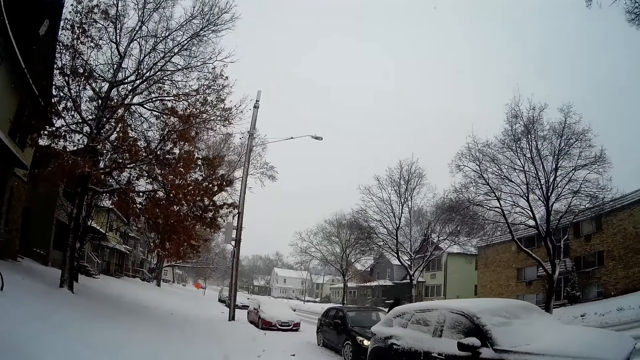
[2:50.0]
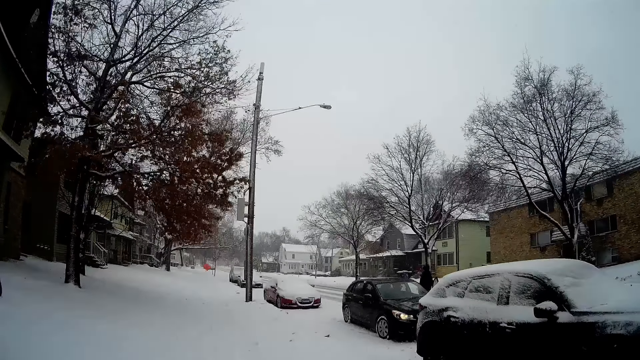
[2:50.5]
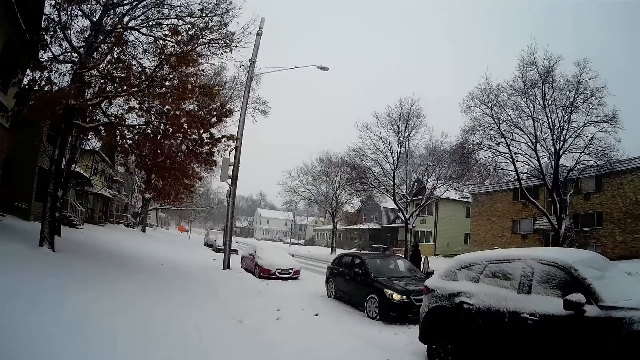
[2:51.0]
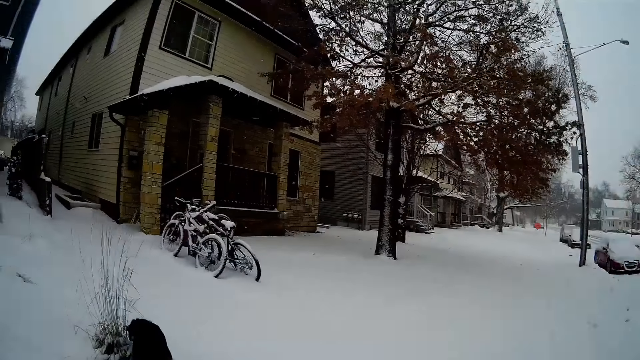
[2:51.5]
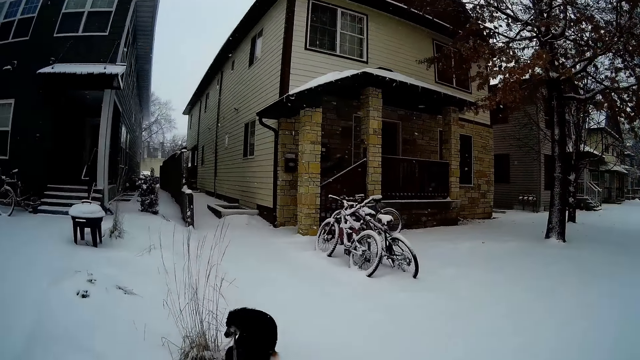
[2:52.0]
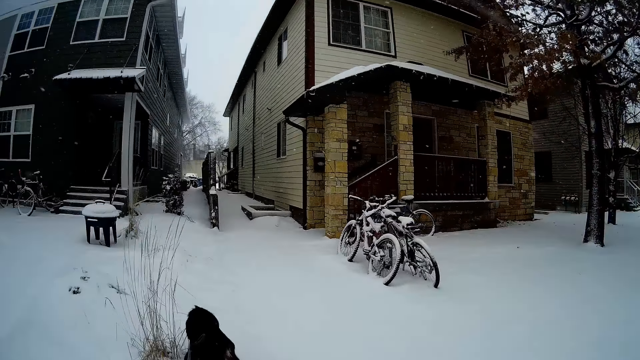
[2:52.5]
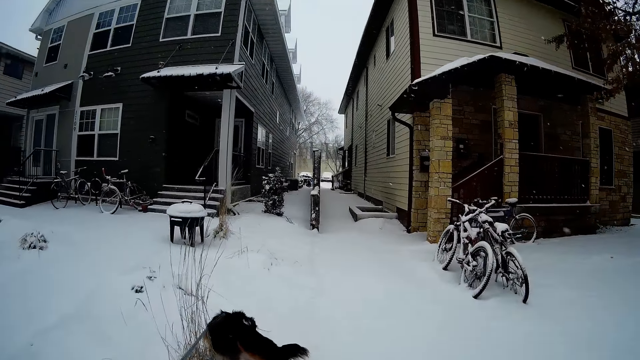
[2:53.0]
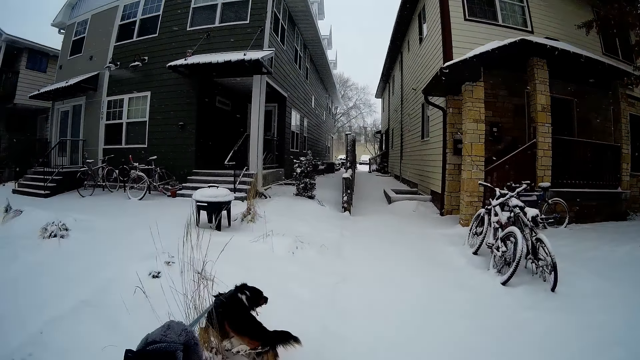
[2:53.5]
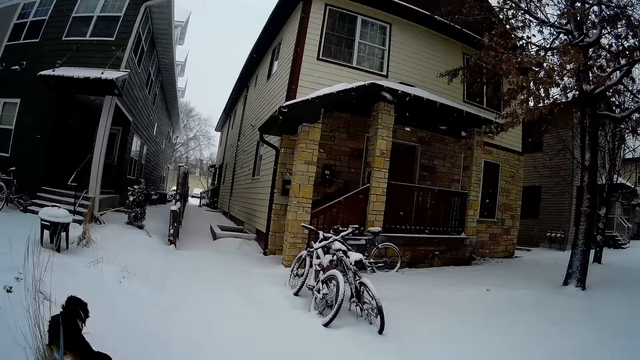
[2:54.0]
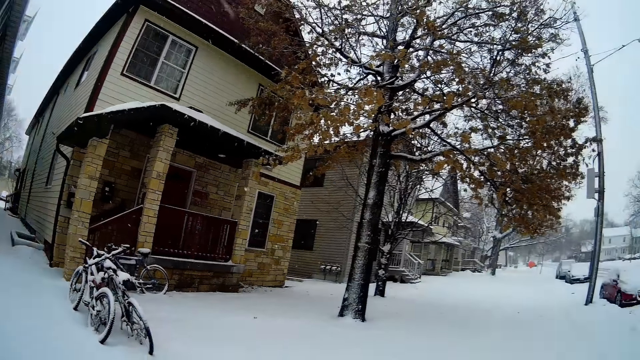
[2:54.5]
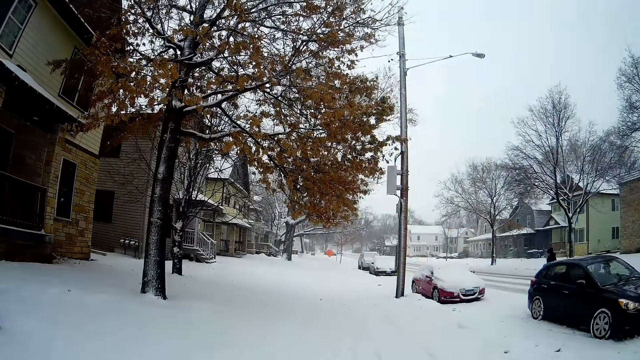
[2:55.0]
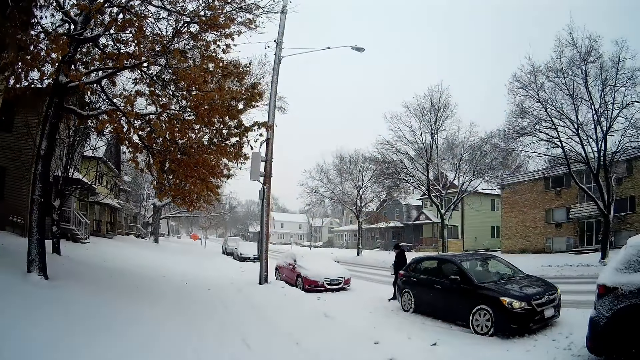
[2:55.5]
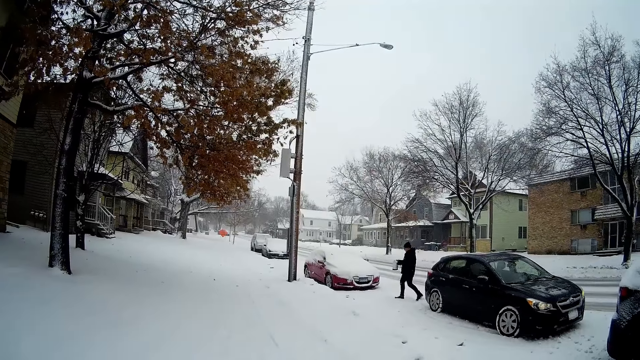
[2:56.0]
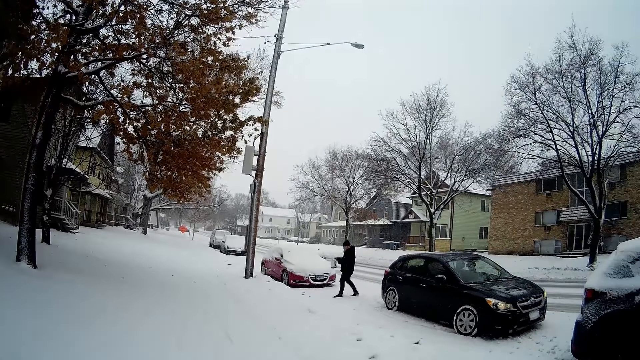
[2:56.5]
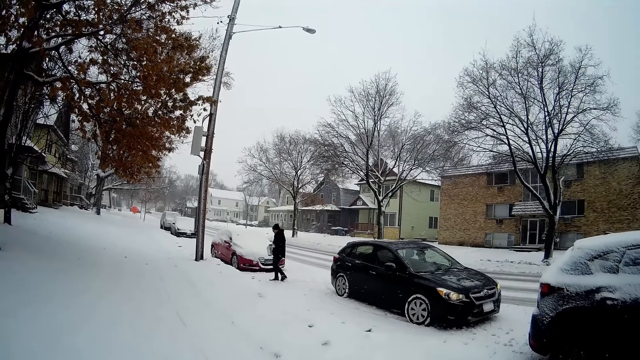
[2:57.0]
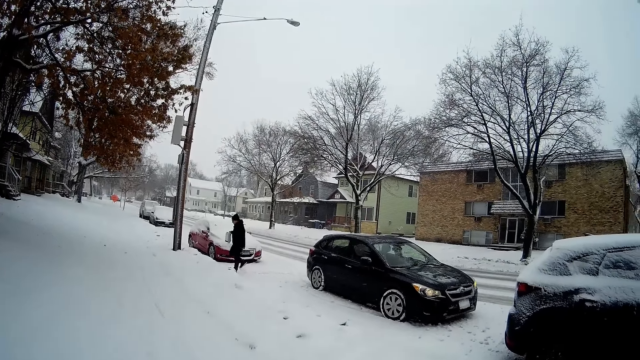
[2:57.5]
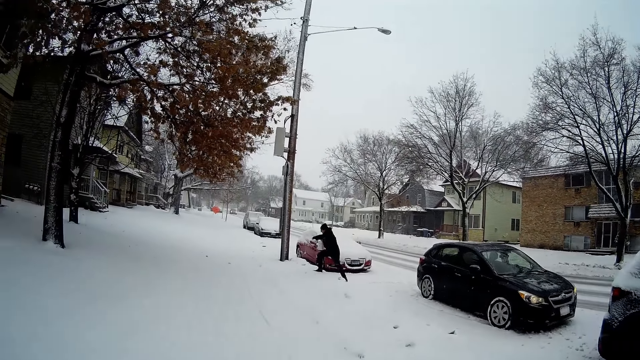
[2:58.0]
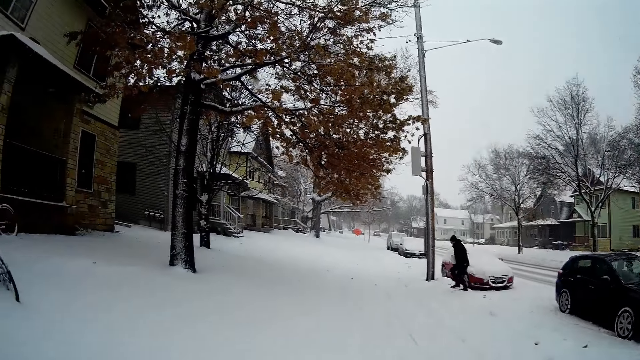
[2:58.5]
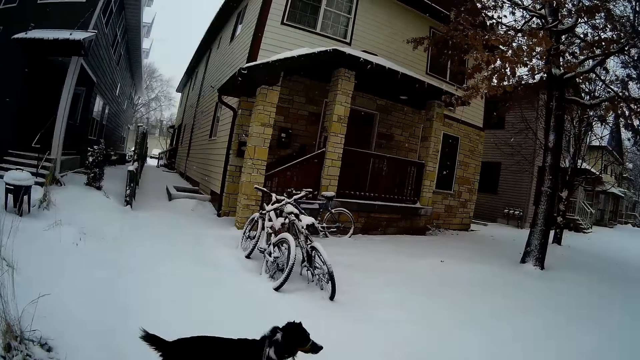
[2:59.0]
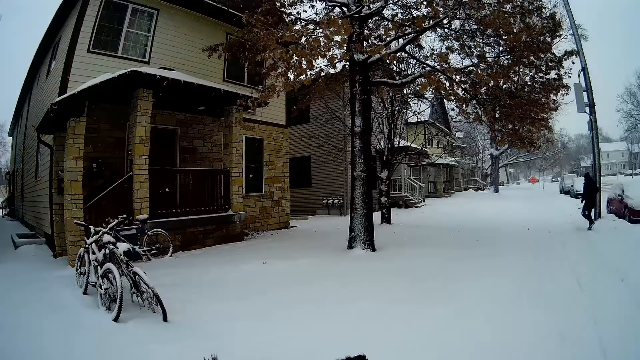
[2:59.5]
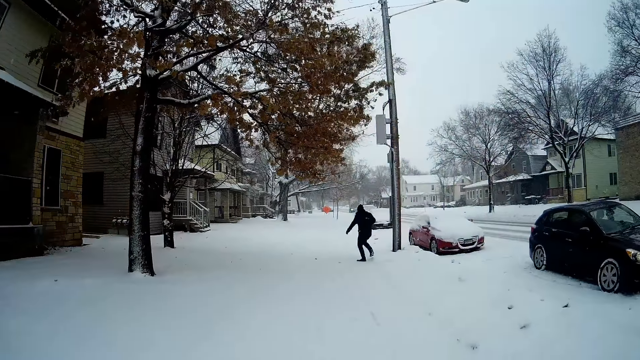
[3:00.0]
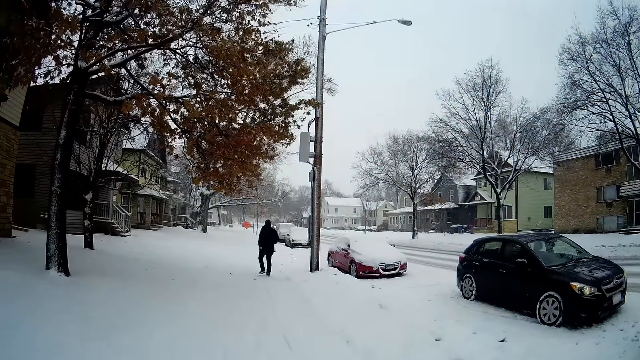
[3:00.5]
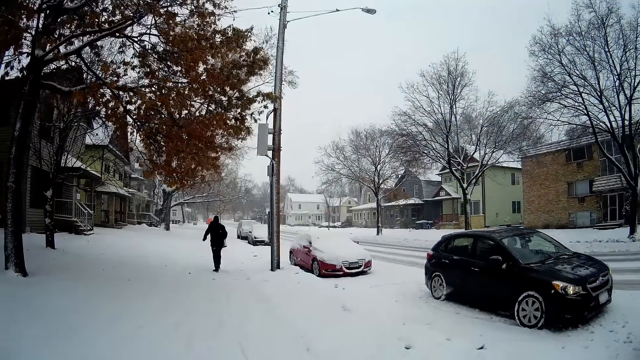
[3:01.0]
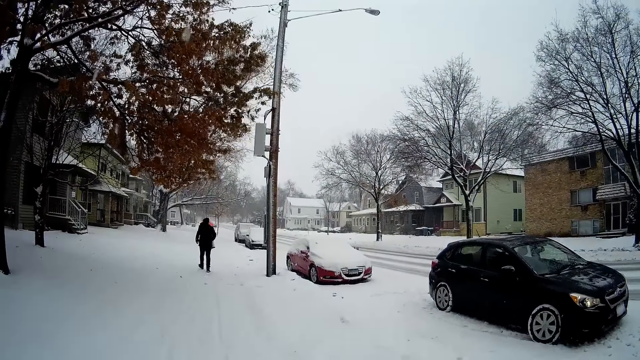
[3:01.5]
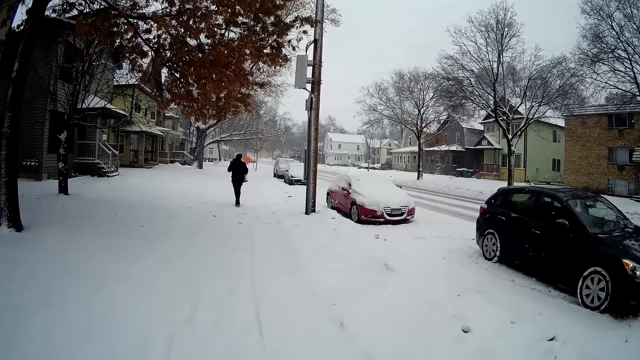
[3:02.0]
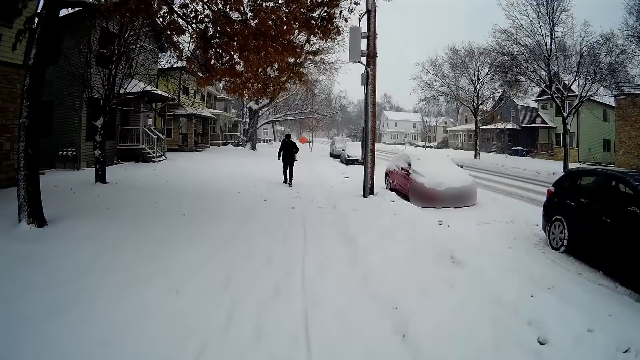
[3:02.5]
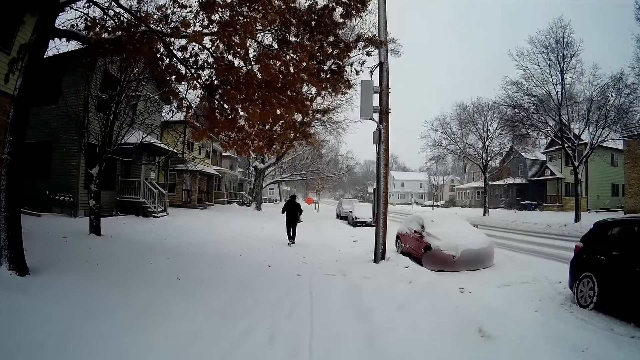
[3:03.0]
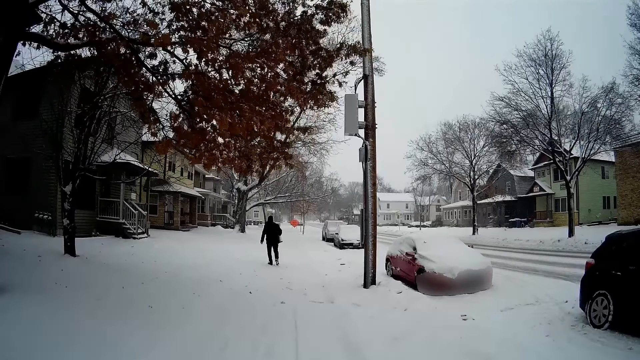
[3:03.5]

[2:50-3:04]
A man comes out of a parked car. The camera wearer holds the dog on a leash. They look around and pause. The man climbs on the snowy lawn. The man walks towards an apartment. The dog runs towards the man. The camera wearer walks the dog on the leash.

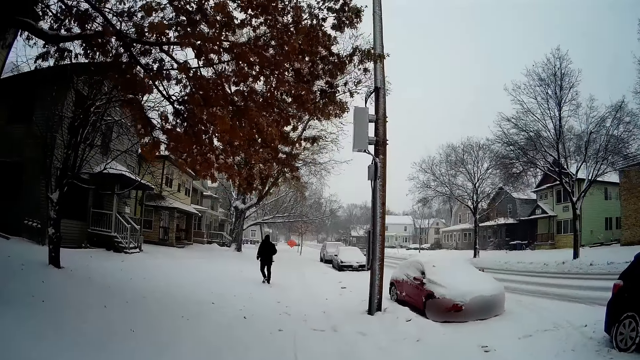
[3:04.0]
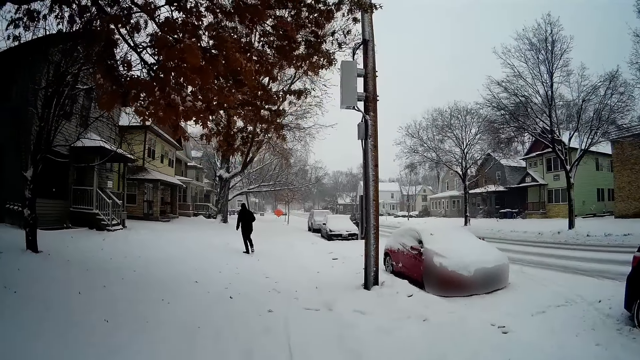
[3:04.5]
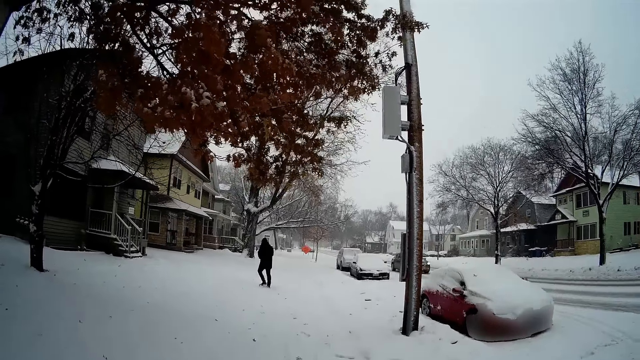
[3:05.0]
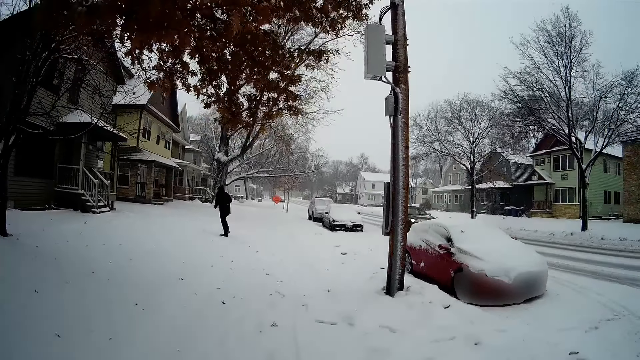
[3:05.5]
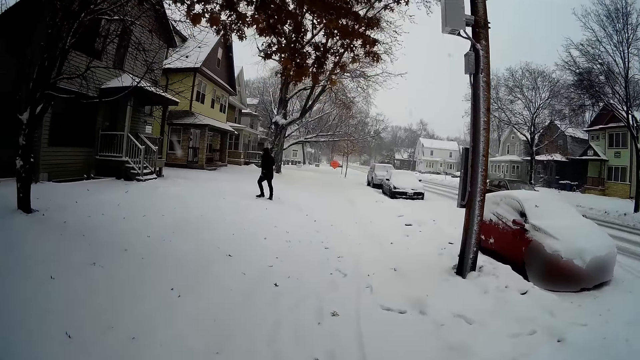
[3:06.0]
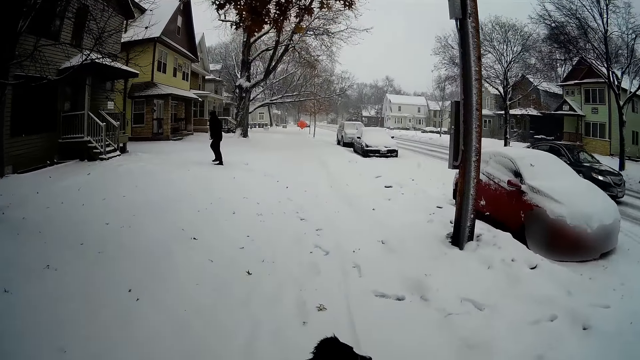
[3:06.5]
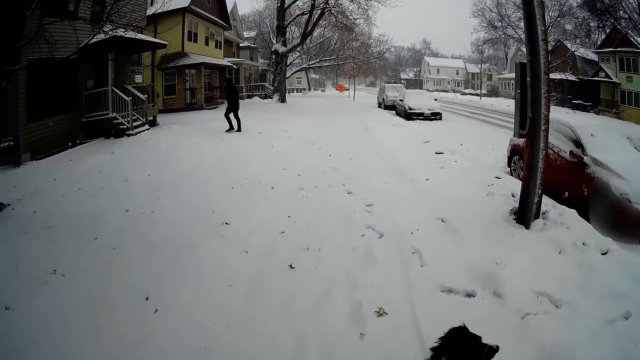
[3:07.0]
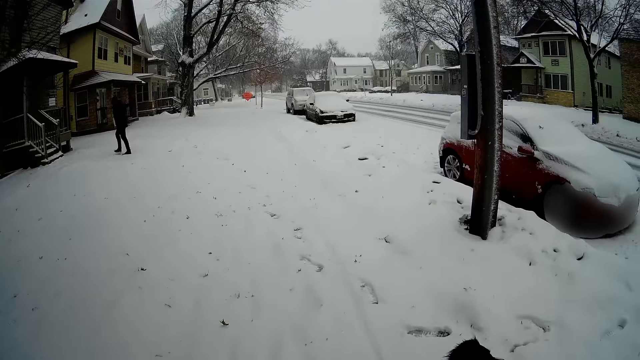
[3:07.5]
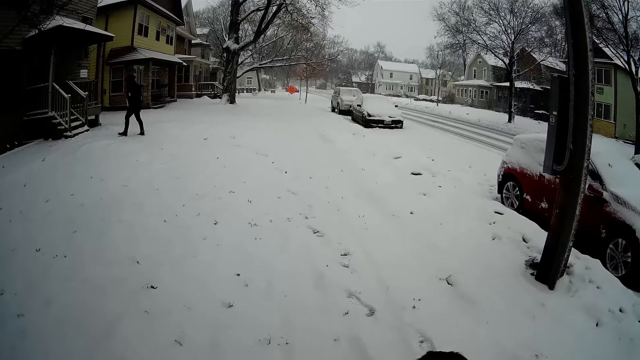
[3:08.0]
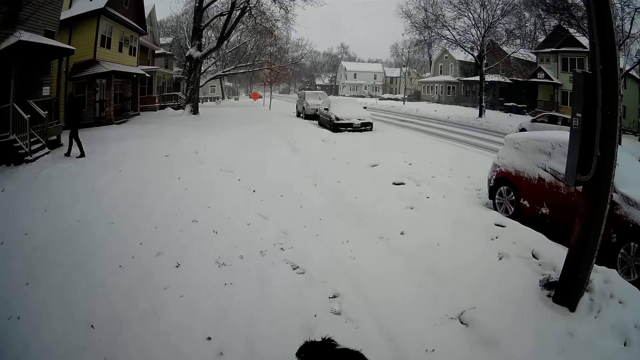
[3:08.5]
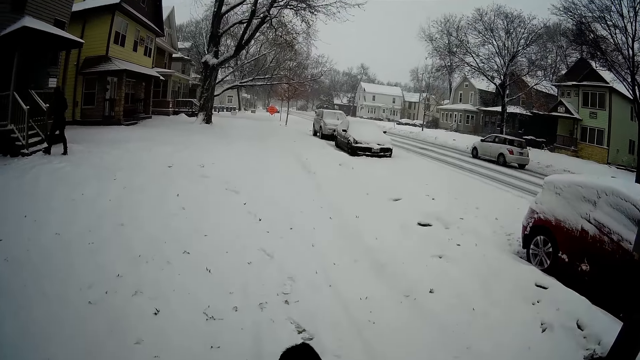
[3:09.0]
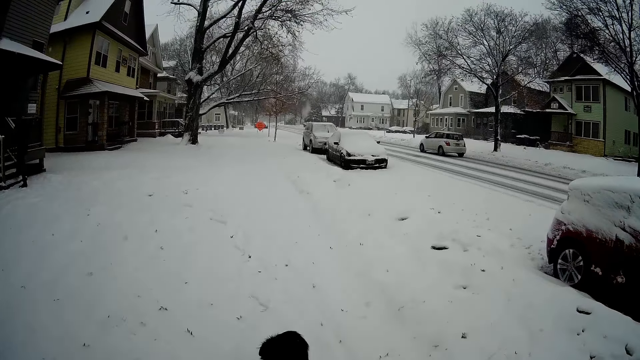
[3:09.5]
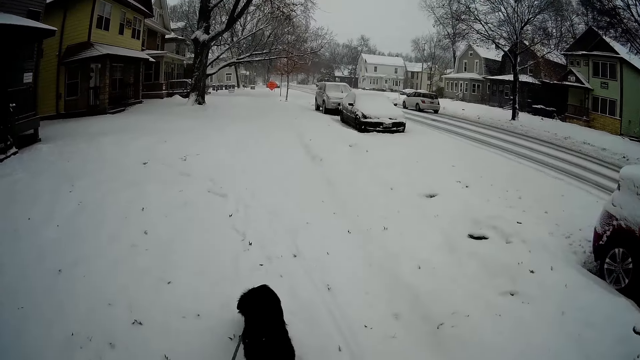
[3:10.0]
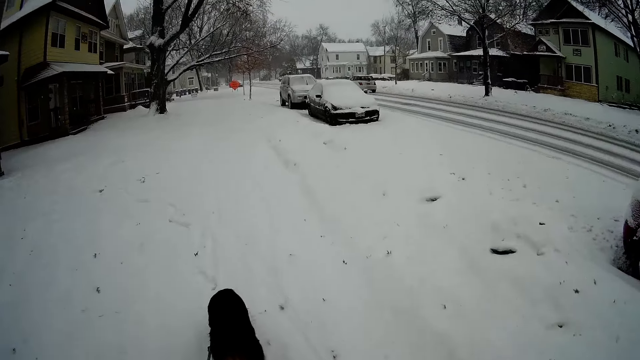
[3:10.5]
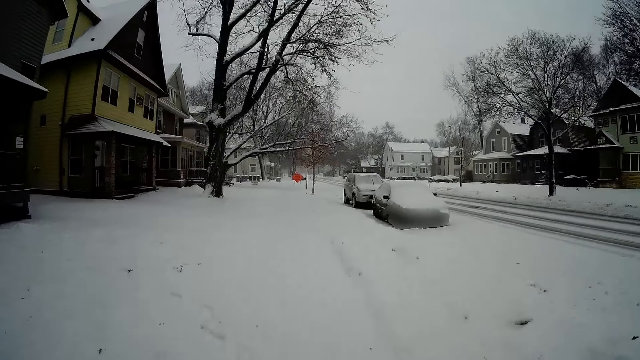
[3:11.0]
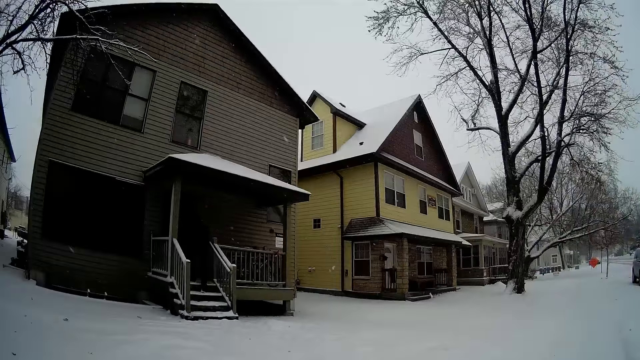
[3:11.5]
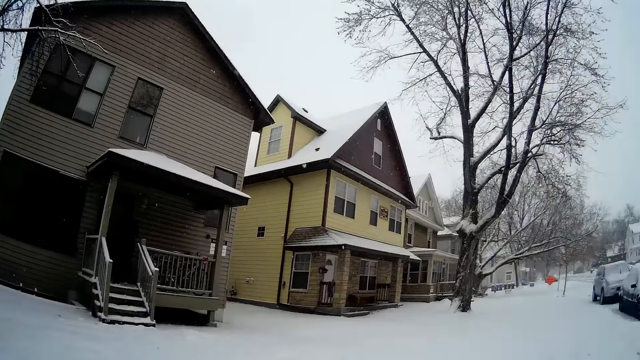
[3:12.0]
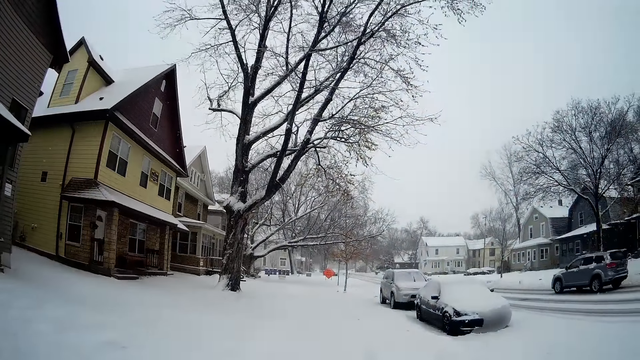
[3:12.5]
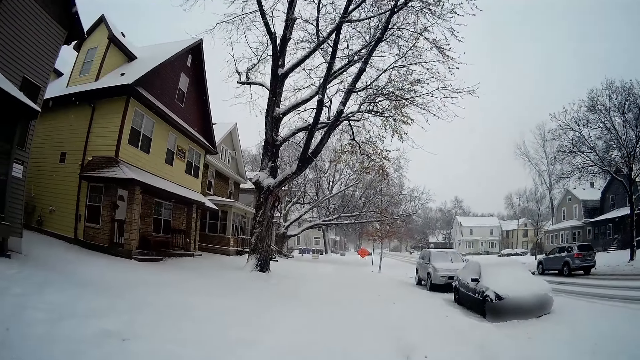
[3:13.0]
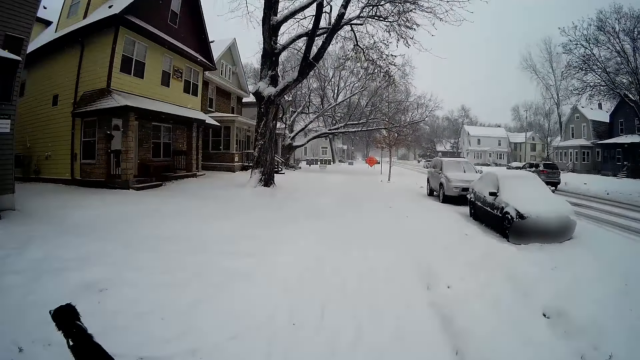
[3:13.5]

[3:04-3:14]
The man climbs a staircase of the apartment. The man walks into the apartment.
